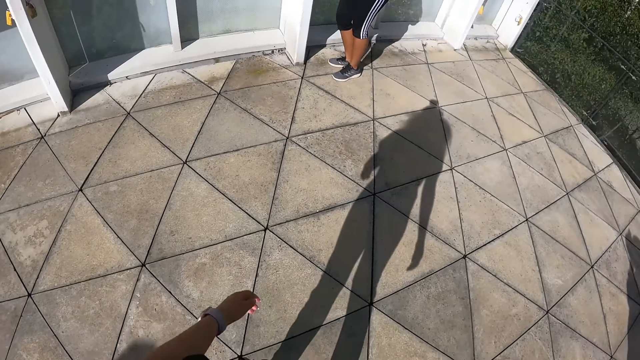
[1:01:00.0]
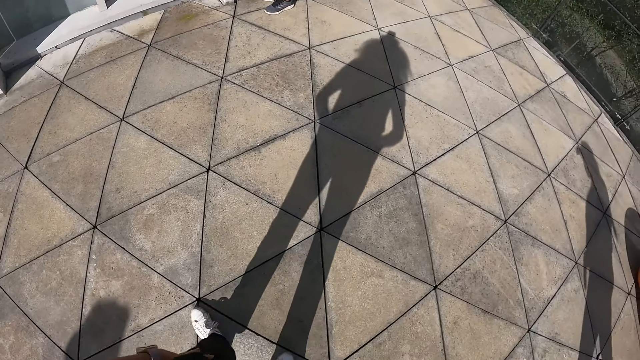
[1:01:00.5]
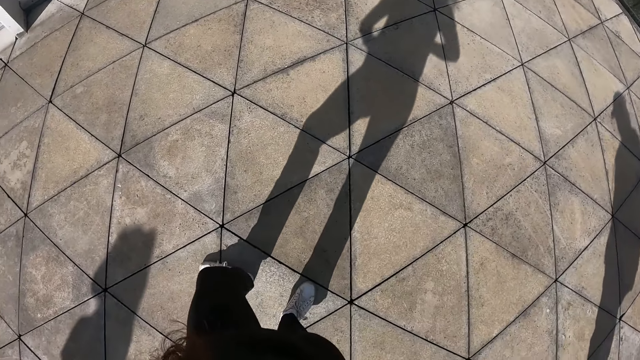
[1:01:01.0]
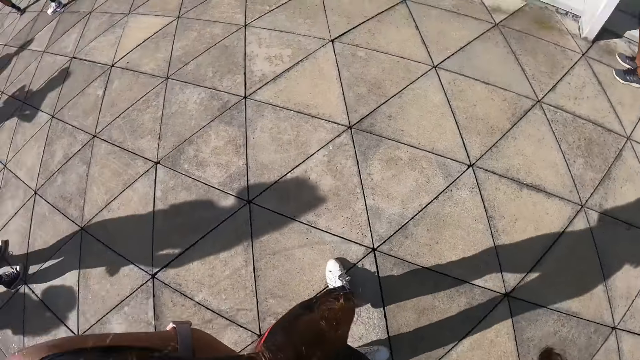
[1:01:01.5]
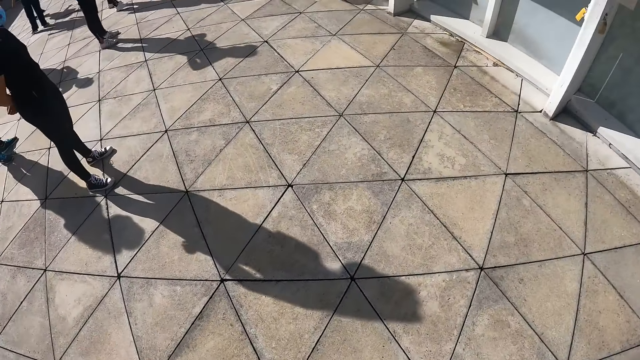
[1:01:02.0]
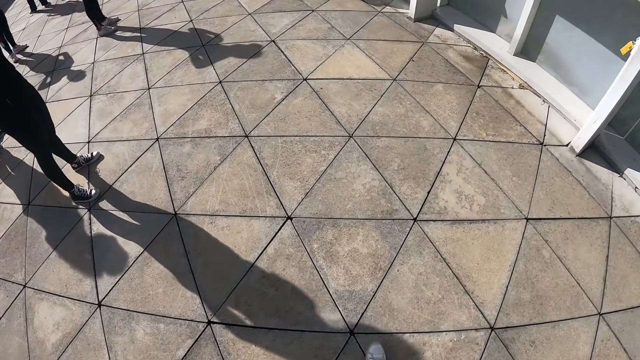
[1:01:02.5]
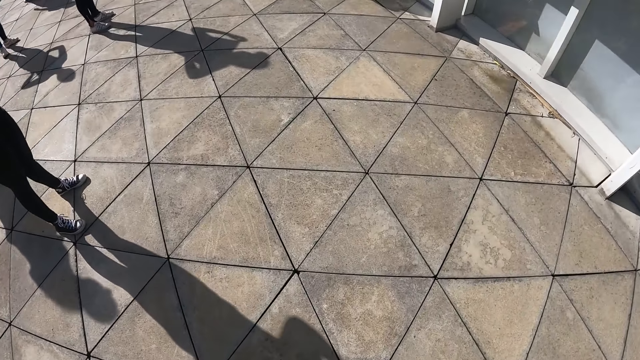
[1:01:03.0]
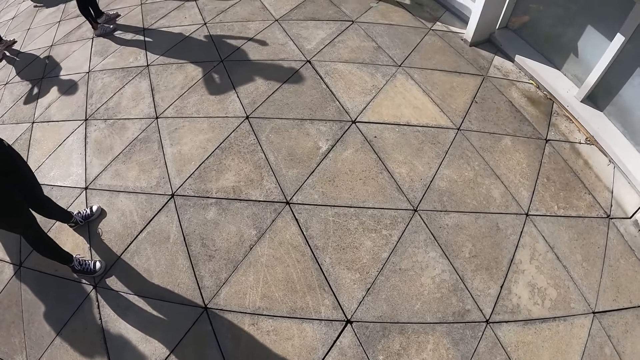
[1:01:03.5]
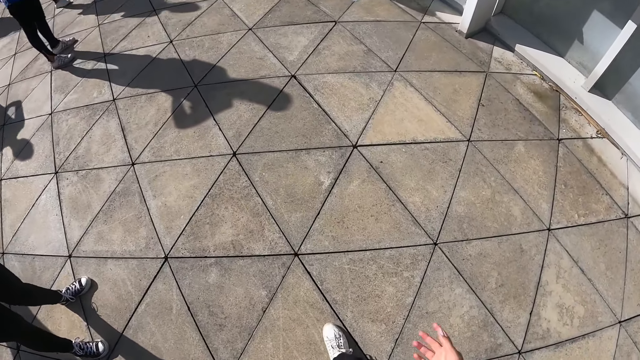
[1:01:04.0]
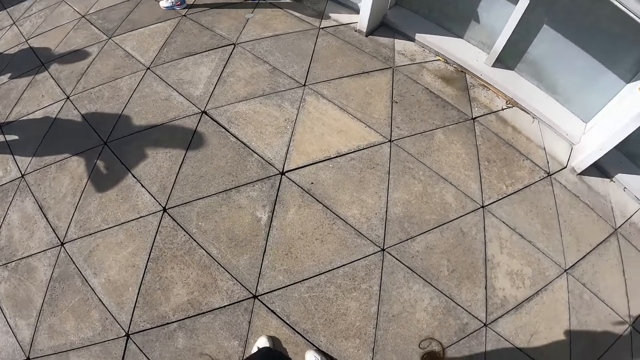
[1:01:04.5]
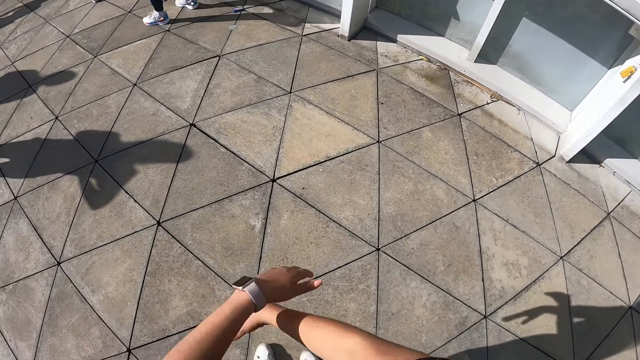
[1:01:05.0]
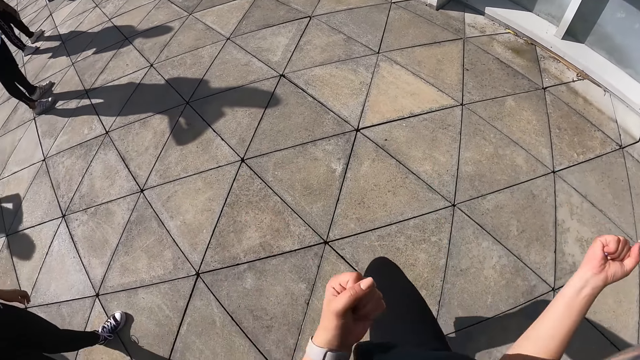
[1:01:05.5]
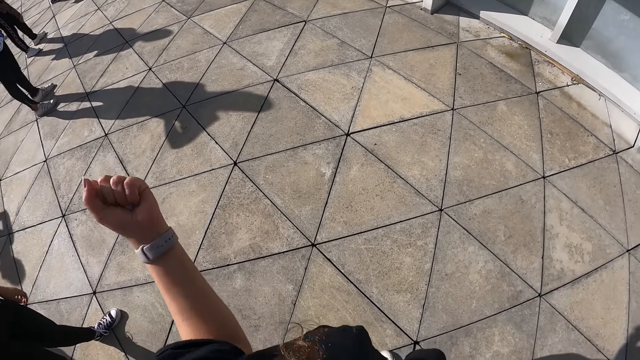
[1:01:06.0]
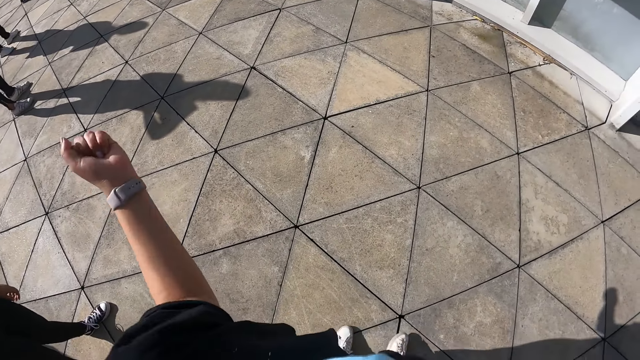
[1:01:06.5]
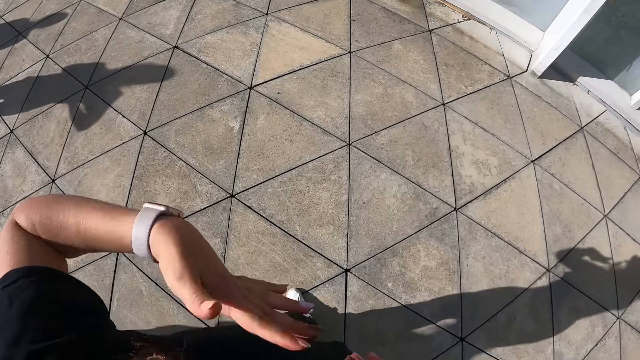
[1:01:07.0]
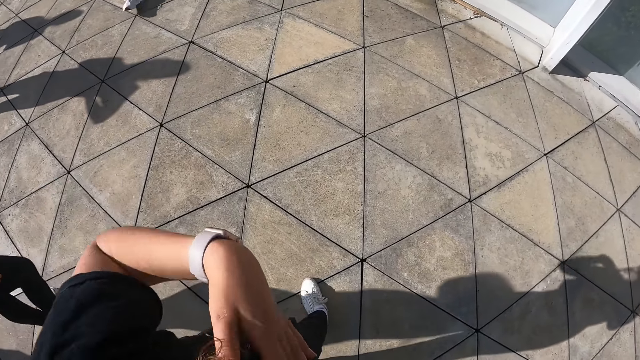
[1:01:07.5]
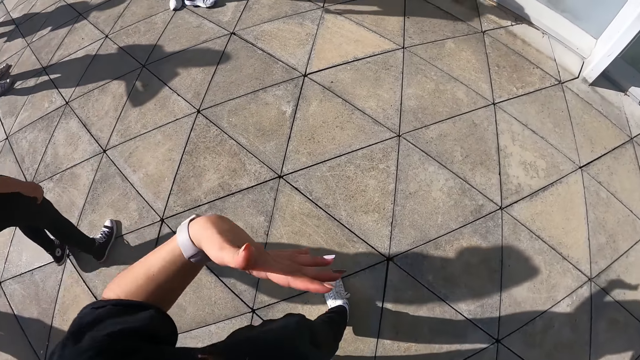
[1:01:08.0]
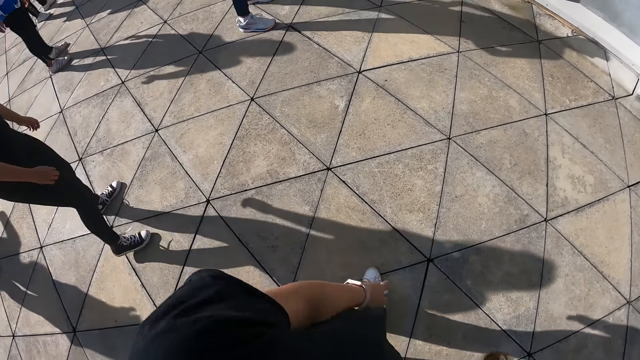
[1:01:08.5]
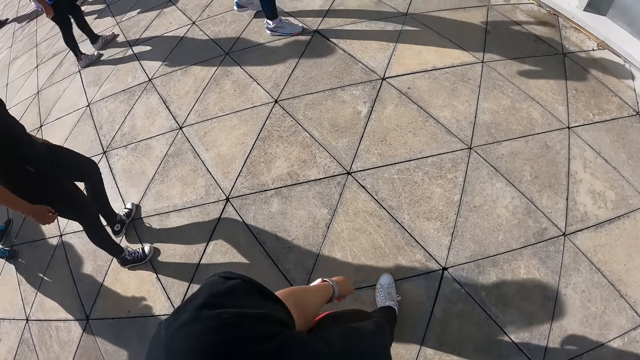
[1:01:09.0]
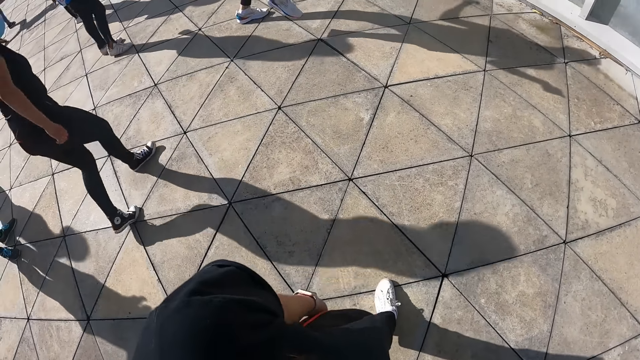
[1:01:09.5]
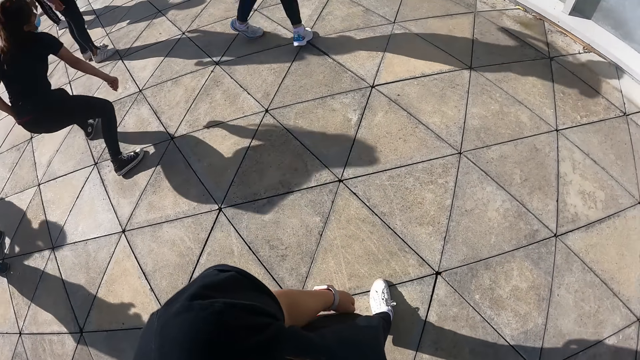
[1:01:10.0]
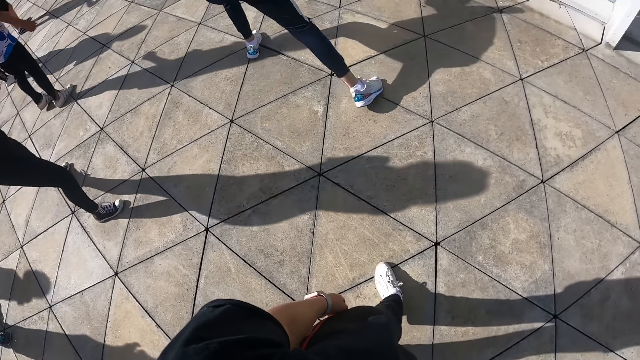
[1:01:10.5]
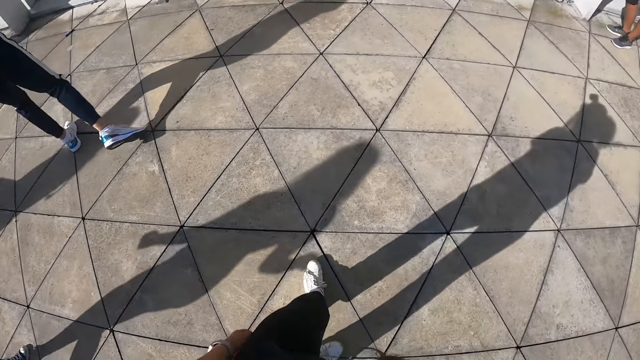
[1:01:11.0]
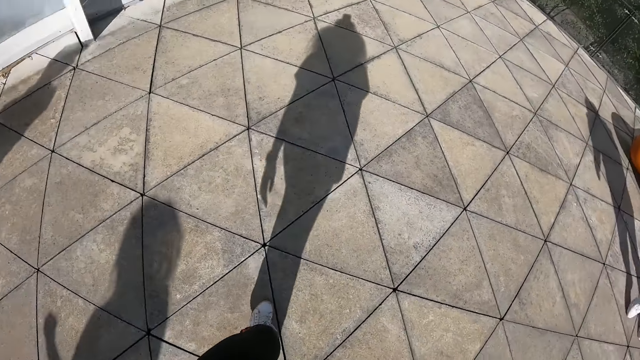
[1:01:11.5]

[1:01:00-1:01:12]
The camera wearer dances.

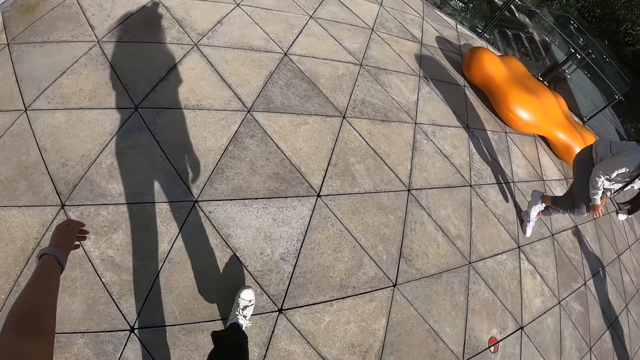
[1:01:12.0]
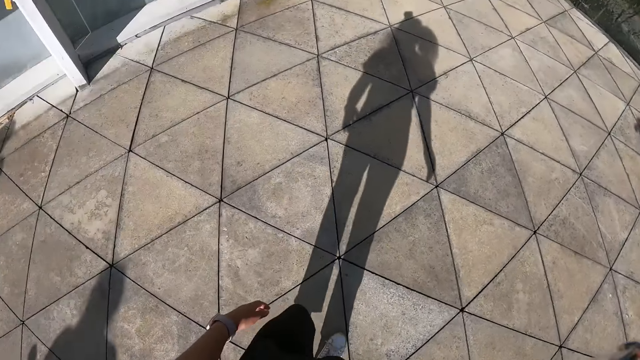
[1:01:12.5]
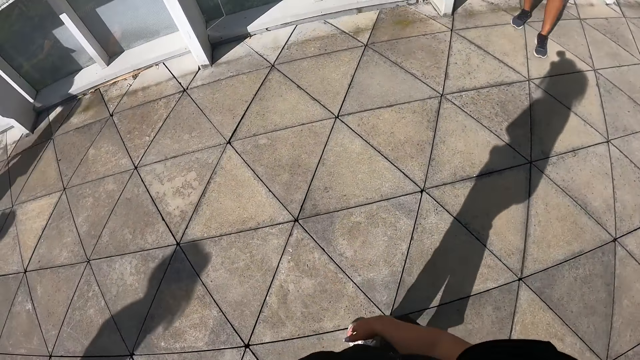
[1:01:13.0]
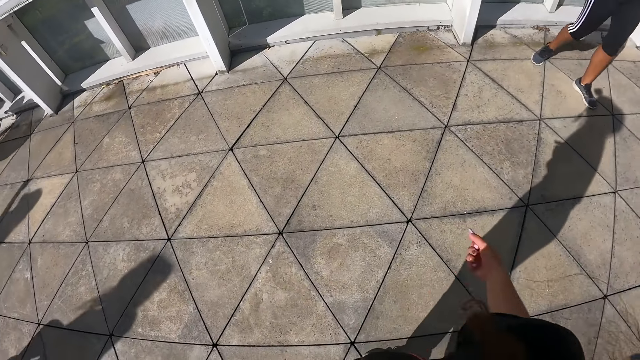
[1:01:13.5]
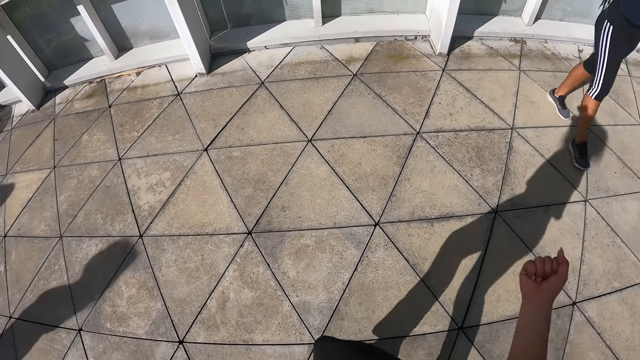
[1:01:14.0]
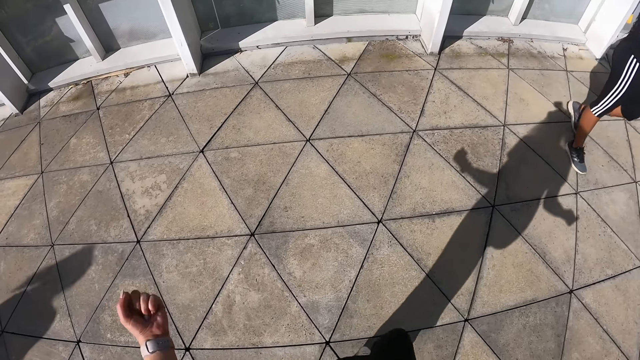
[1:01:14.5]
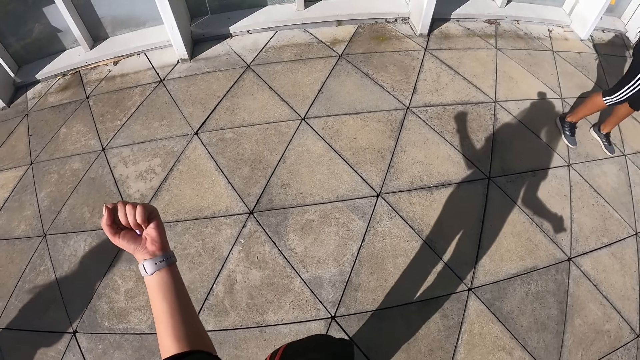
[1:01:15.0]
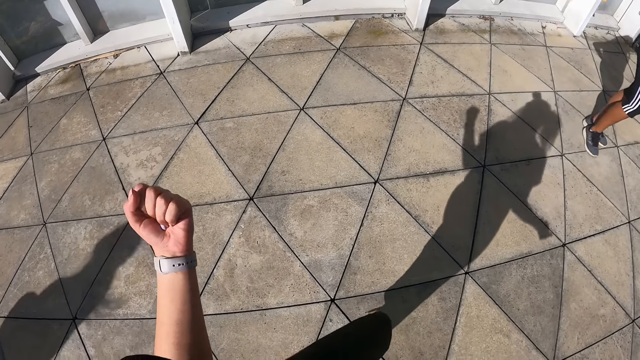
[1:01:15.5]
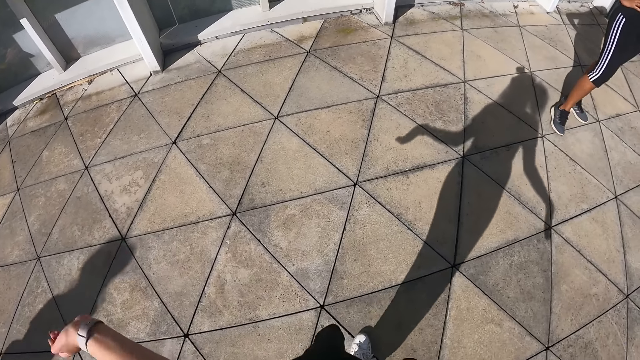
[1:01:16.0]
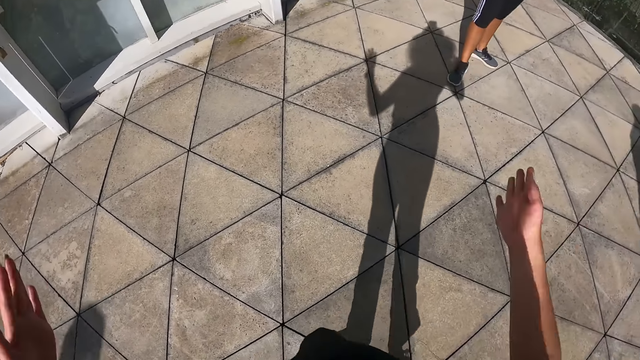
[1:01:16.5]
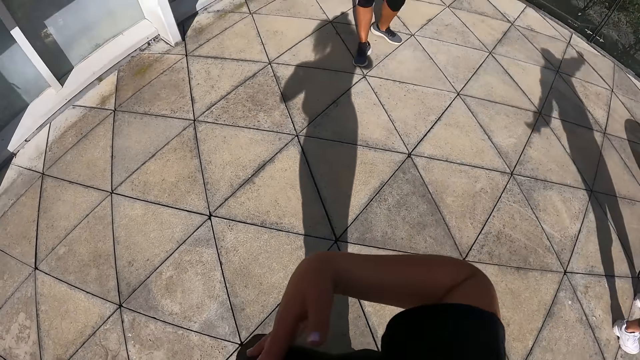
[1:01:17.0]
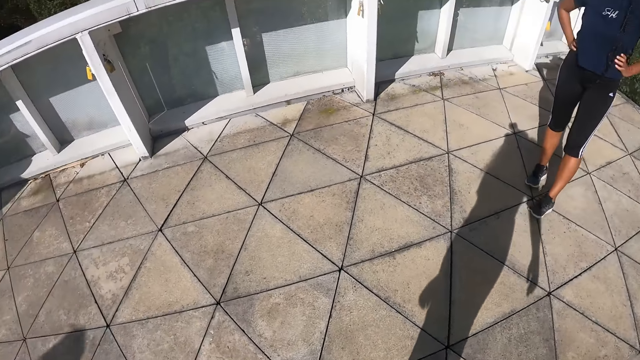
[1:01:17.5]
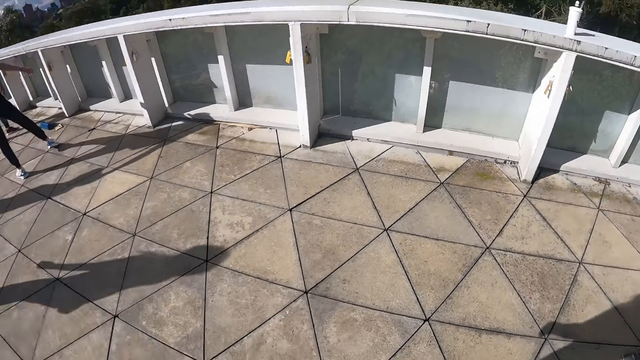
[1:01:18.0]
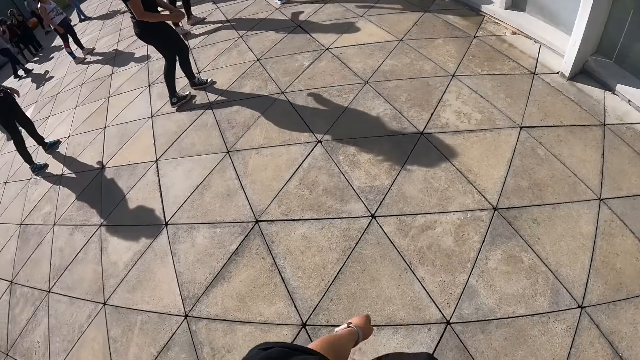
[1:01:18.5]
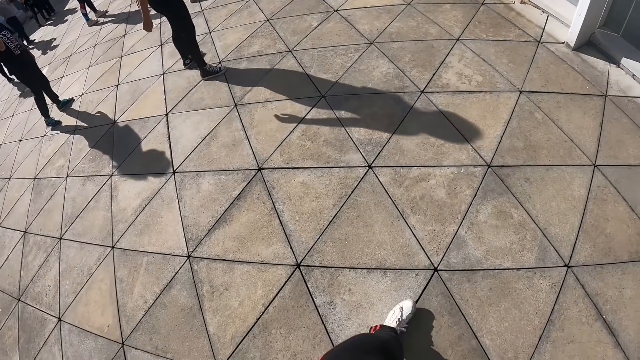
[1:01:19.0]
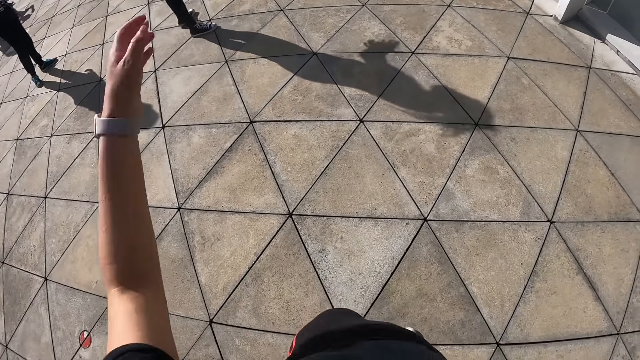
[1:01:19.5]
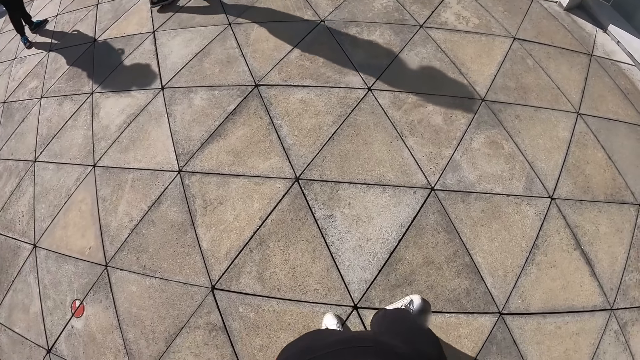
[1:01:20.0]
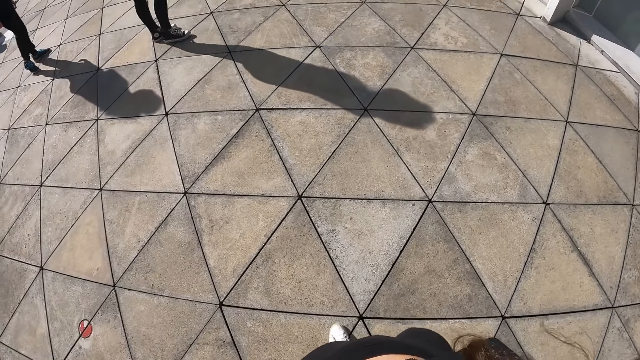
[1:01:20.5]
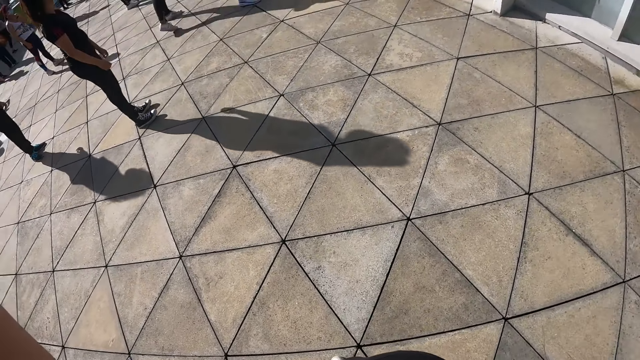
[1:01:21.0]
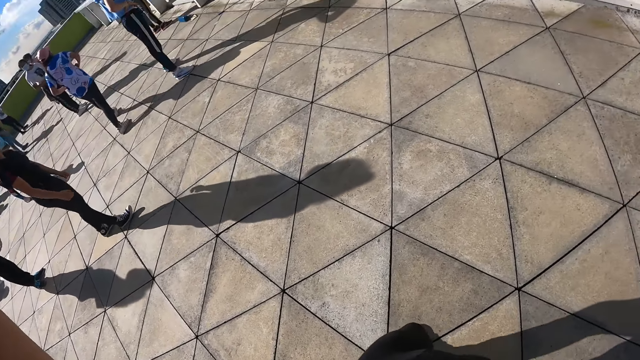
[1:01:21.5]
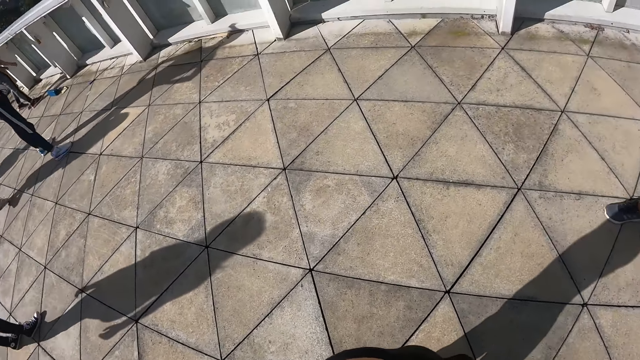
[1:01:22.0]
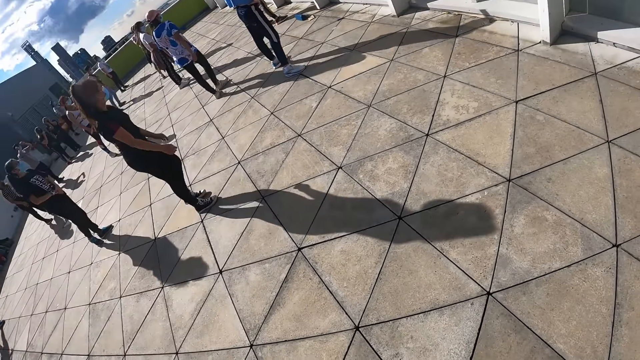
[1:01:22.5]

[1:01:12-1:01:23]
The camera wearer dances.
